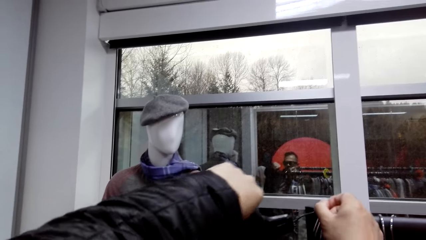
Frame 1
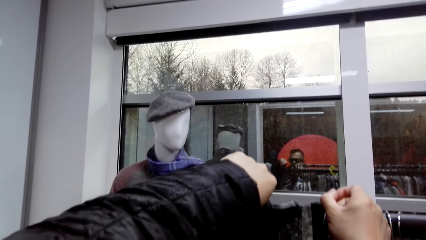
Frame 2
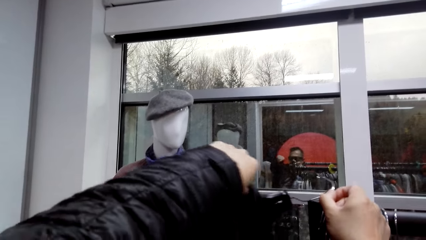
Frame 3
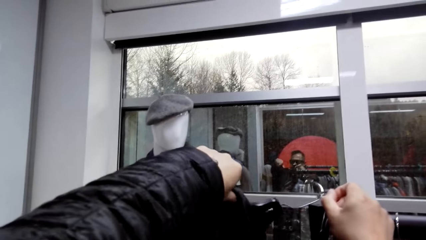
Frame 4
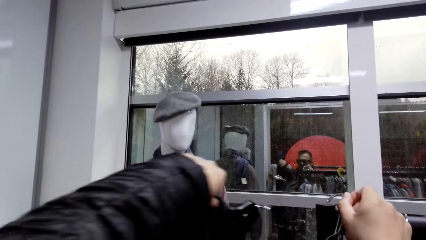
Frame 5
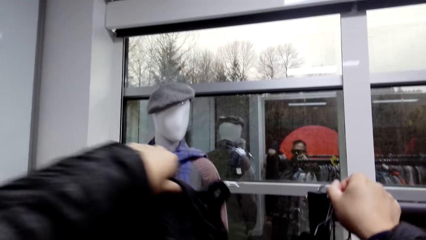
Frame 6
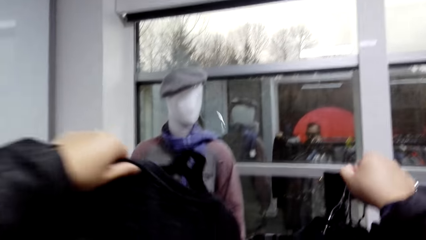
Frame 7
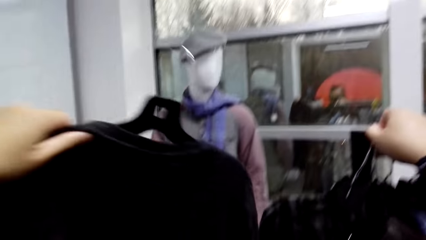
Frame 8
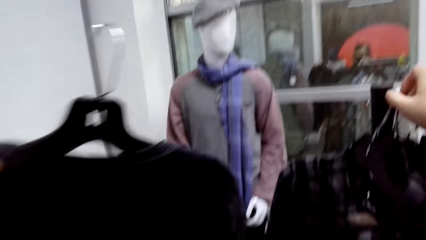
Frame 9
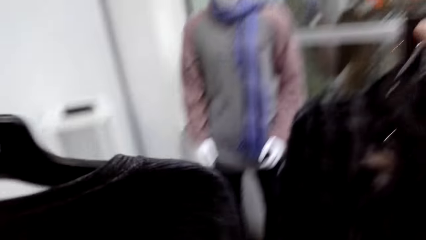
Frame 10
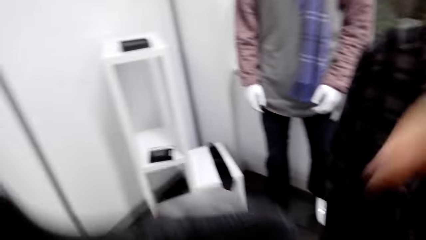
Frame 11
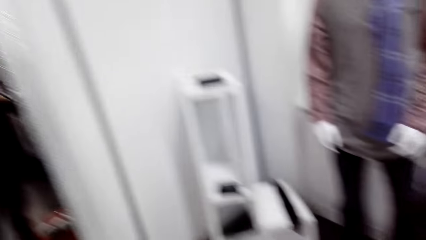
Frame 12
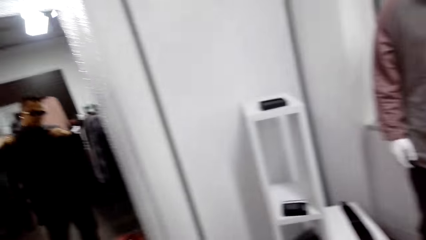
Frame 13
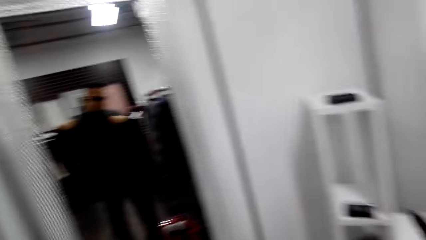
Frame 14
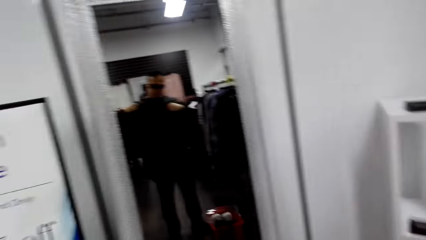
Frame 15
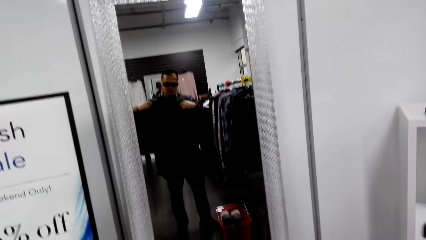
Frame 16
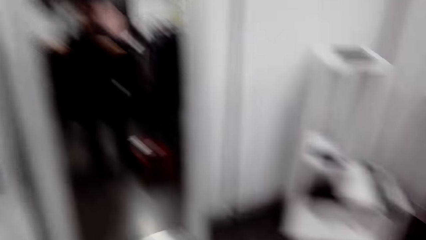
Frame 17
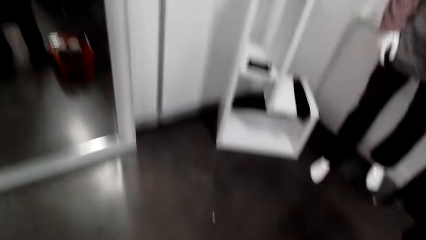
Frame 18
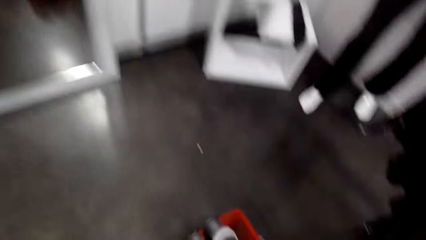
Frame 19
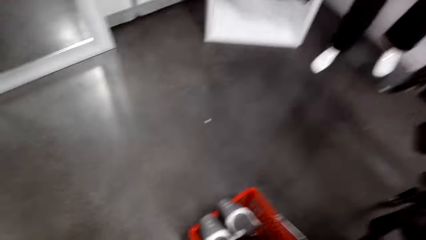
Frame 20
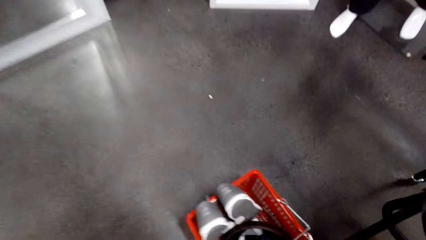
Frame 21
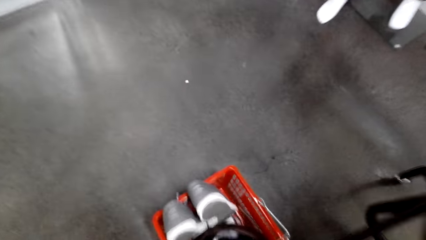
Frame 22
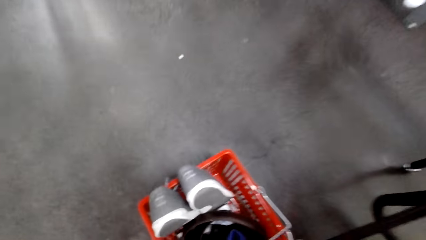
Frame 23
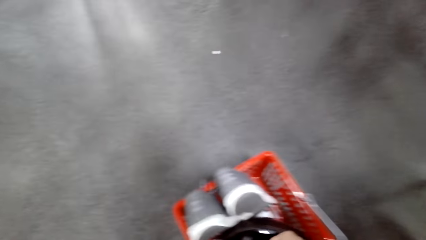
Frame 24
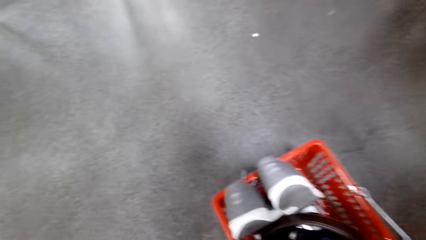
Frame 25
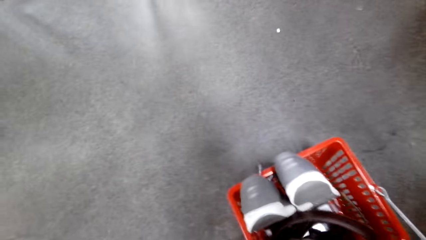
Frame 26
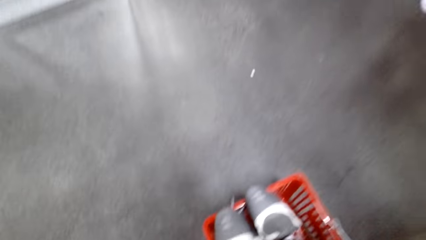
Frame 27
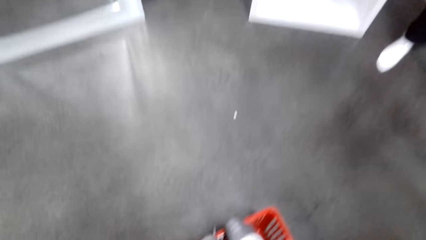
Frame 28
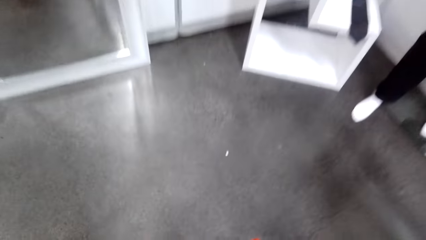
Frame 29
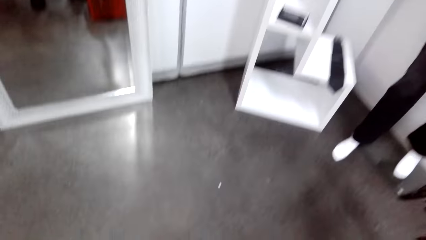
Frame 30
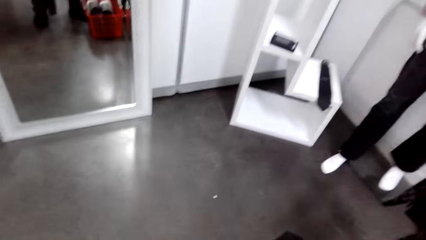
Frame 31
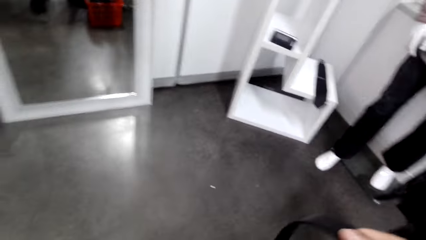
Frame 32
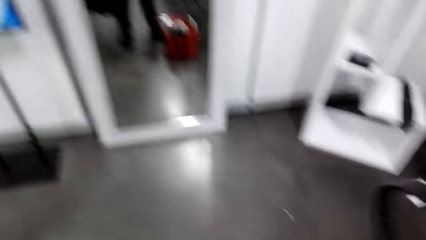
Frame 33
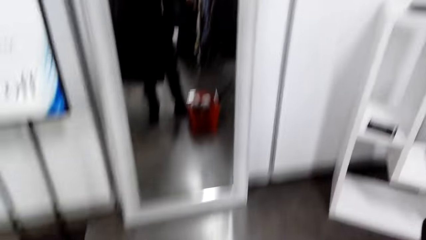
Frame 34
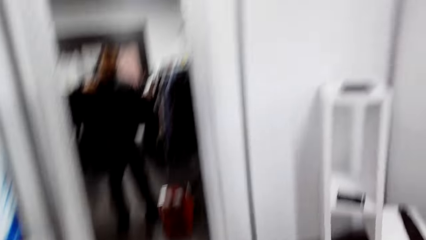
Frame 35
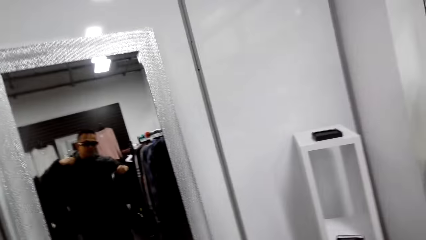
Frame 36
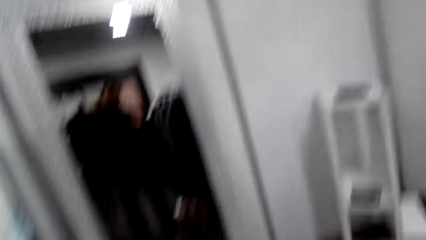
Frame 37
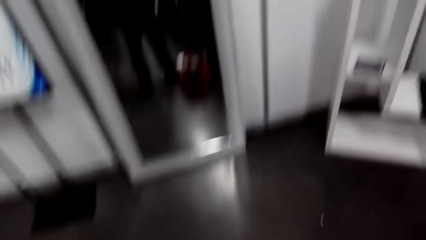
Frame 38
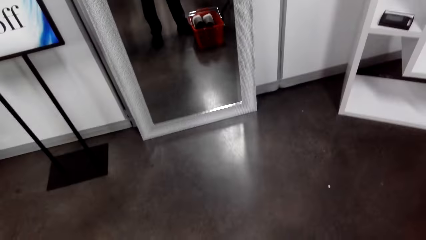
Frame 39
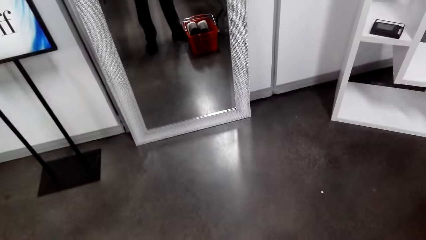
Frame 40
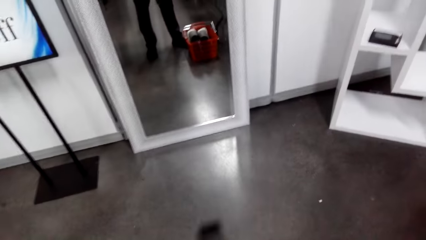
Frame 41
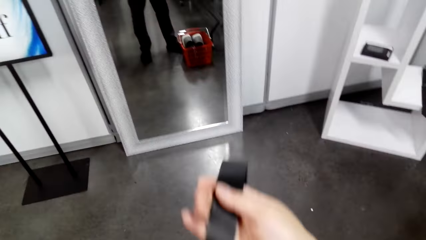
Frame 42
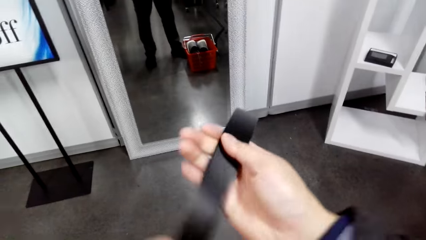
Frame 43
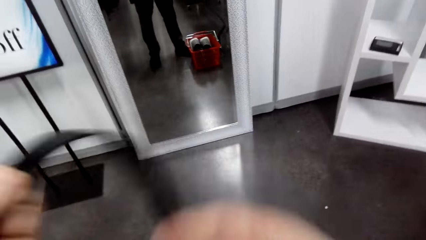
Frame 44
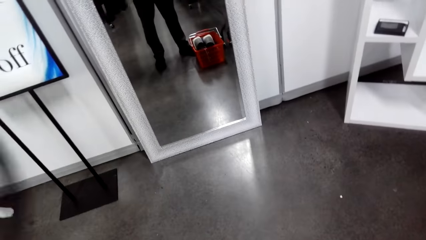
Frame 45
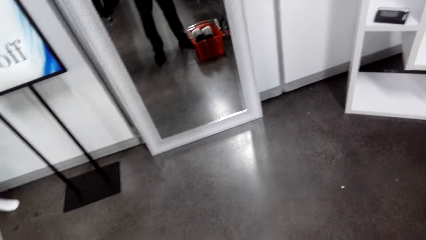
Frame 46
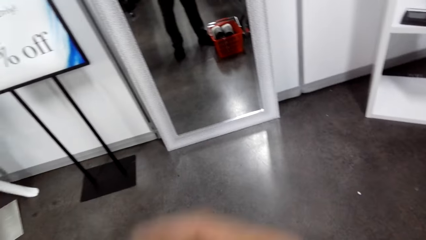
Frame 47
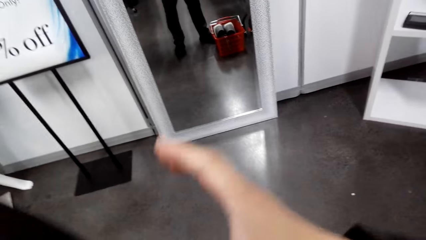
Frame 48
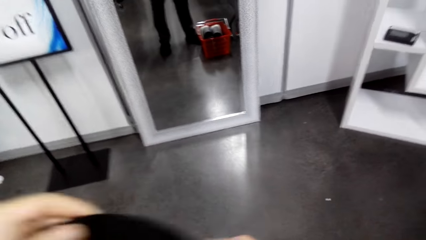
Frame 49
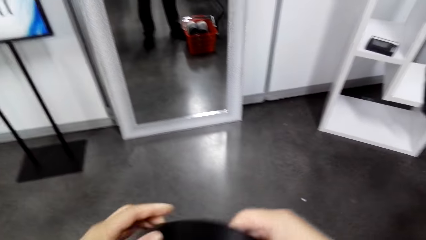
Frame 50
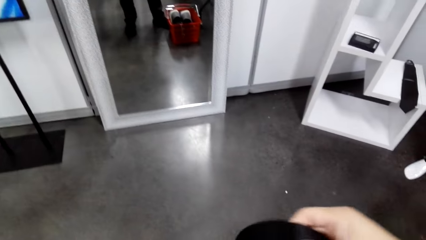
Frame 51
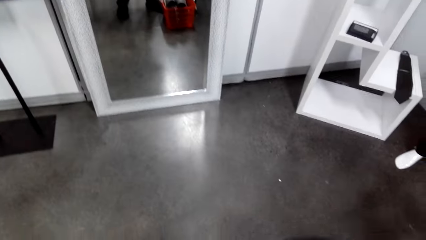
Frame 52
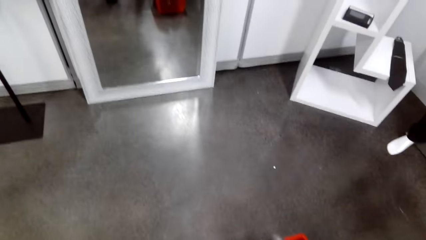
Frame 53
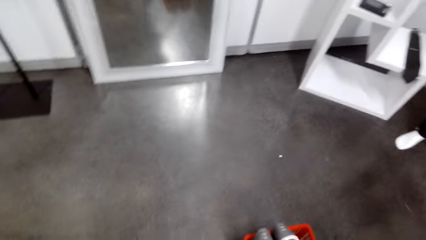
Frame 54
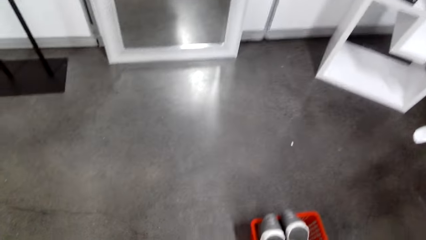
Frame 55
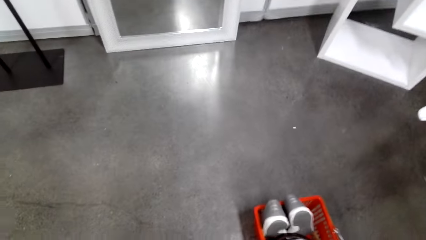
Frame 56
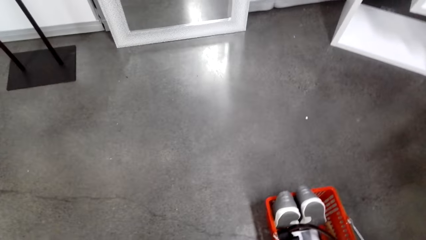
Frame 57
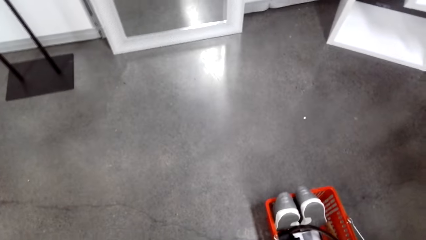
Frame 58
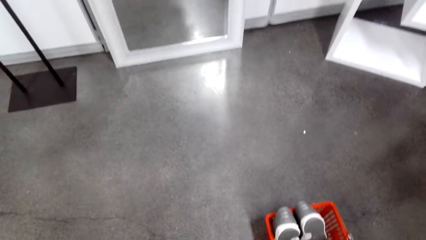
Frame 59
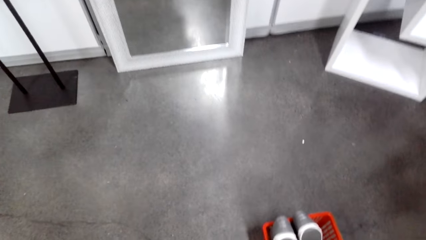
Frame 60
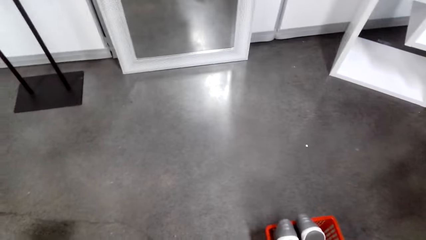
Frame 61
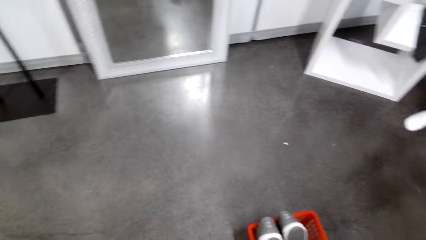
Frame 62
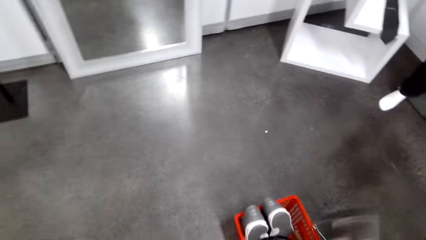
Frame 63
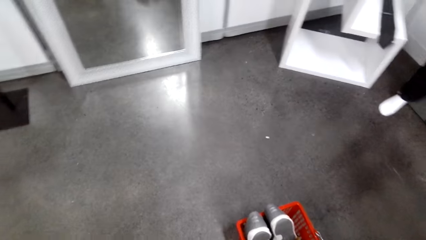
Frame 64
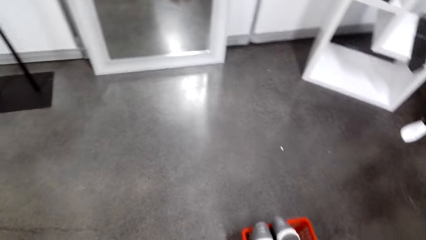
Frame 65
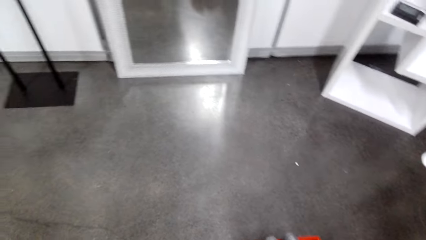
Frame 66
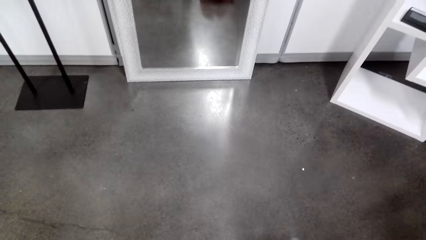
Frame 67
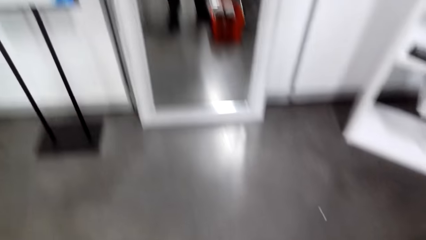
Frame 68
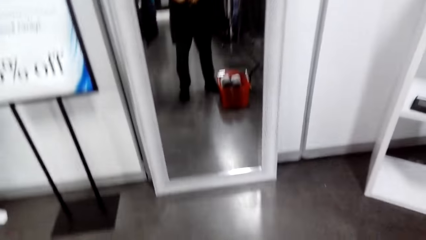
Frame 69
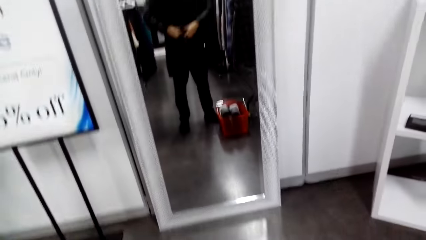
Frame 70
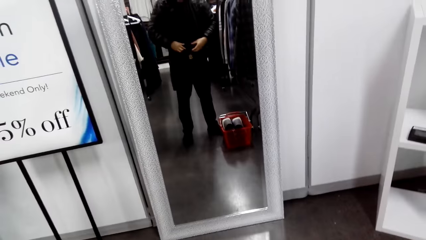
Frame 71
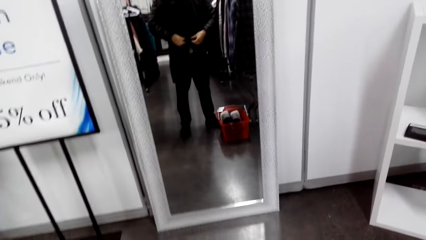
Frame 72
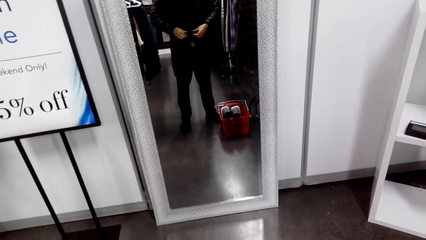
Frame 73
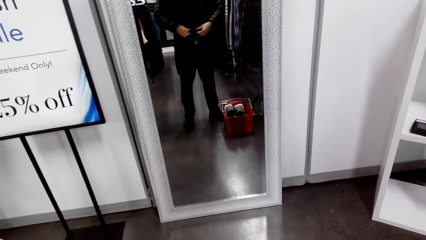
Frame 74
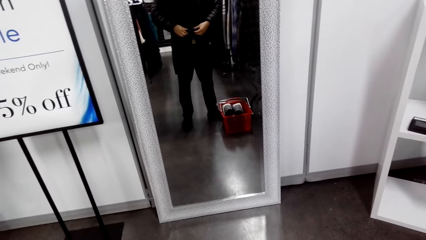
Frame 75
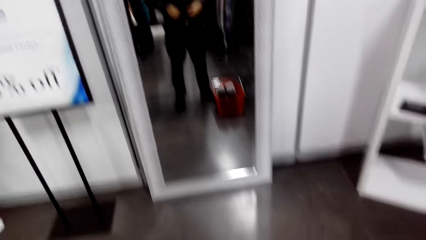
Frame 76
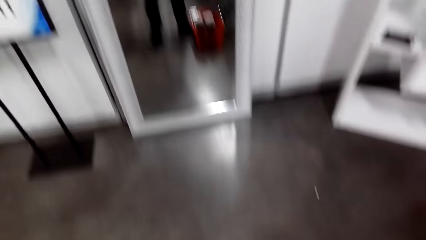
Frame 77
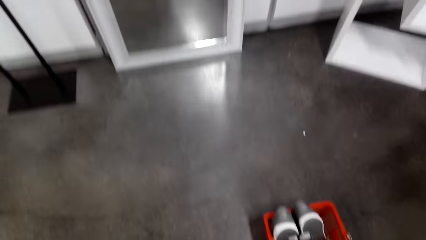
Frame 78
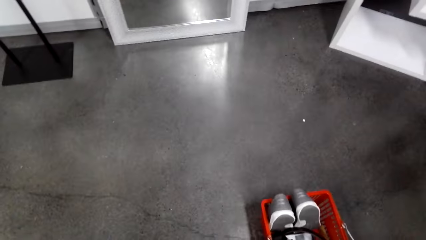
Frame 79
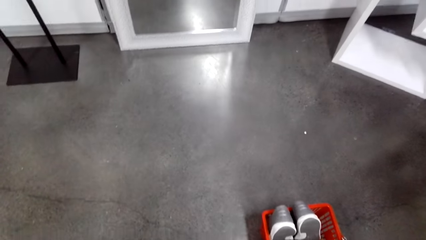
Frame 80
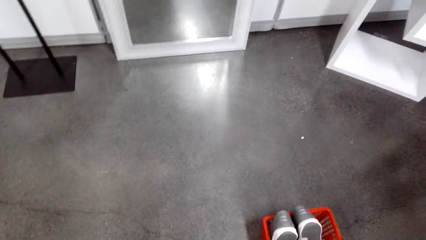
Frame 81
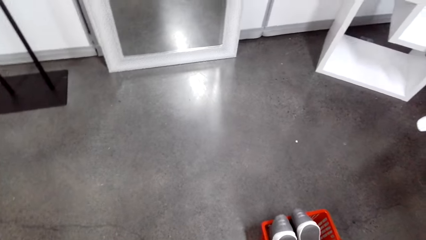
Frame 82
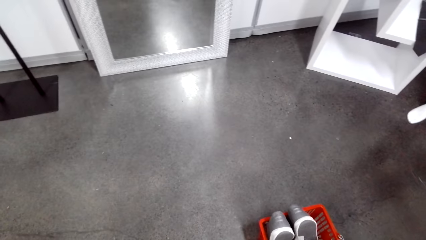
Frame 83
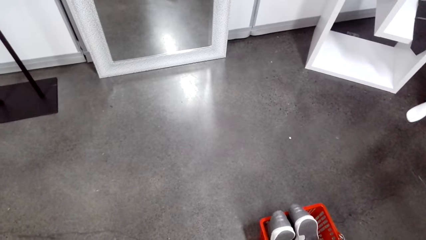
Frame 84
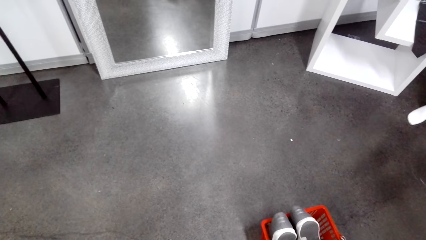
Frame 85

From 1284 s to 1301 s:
The camera wearer removes the sweater on the clothing rail. They stand on the mirror. They look around. They hold a belt. They pick the belt. They do something.
